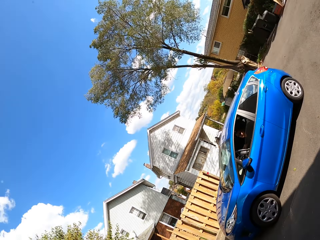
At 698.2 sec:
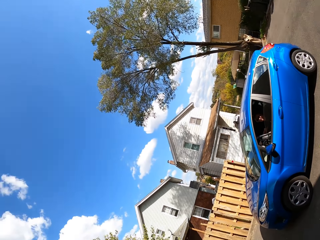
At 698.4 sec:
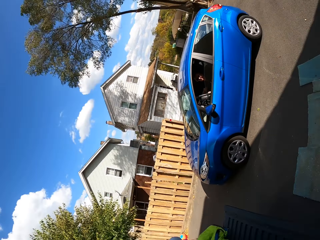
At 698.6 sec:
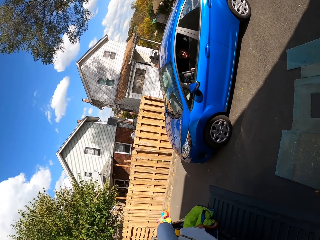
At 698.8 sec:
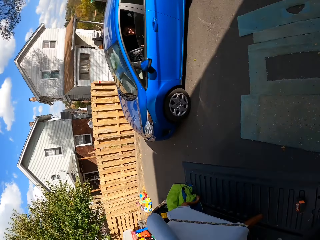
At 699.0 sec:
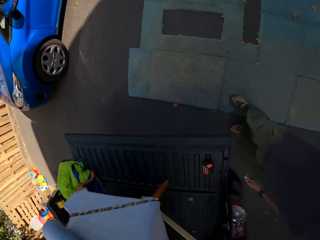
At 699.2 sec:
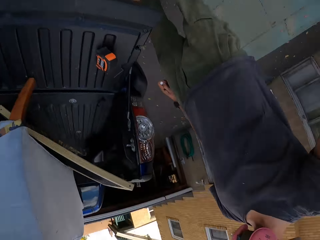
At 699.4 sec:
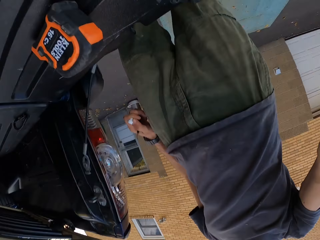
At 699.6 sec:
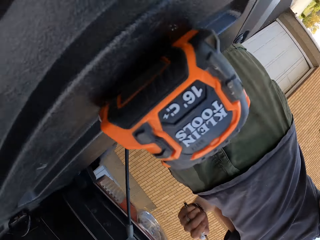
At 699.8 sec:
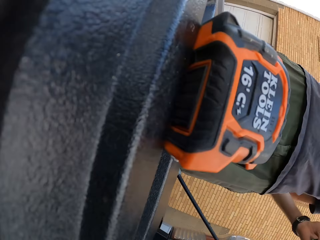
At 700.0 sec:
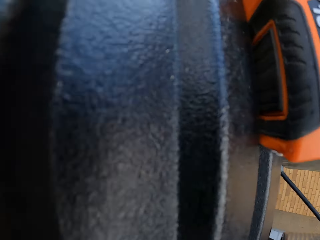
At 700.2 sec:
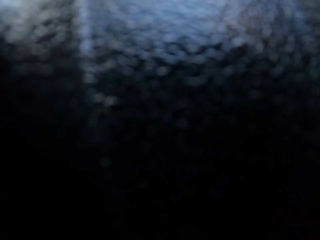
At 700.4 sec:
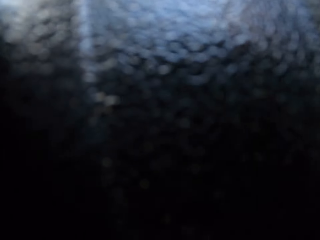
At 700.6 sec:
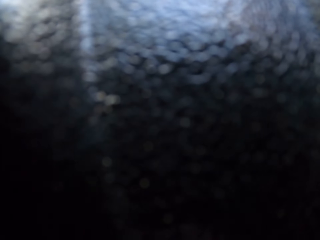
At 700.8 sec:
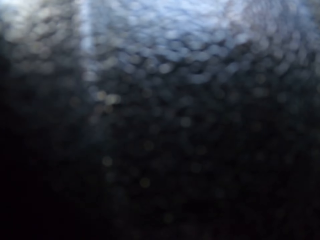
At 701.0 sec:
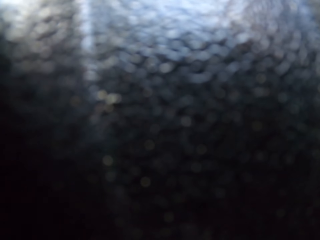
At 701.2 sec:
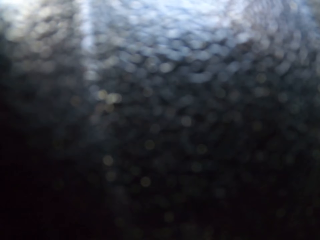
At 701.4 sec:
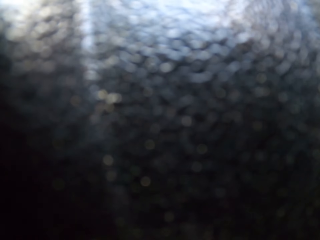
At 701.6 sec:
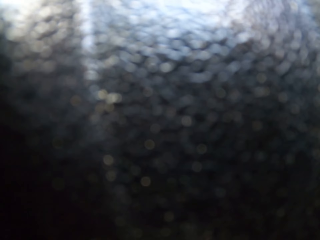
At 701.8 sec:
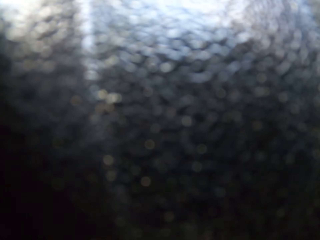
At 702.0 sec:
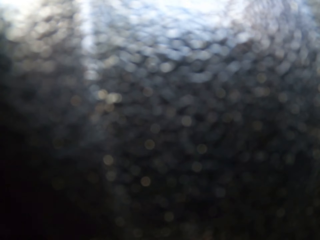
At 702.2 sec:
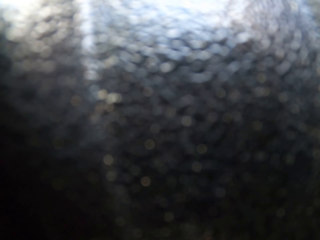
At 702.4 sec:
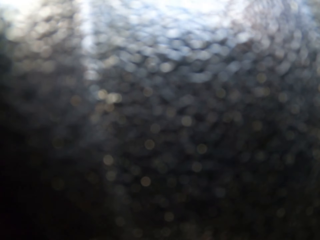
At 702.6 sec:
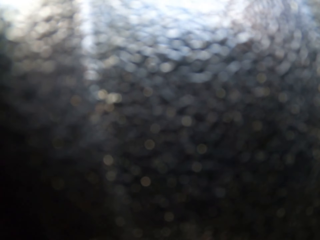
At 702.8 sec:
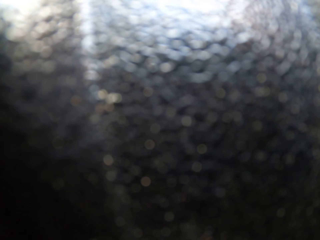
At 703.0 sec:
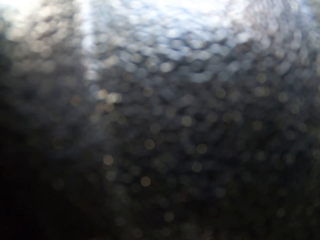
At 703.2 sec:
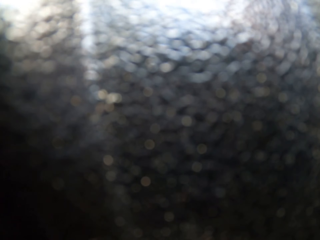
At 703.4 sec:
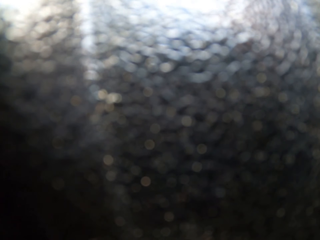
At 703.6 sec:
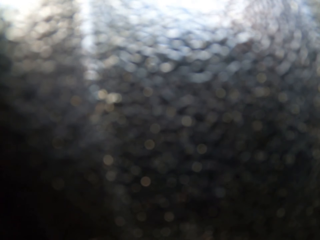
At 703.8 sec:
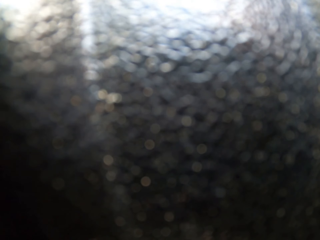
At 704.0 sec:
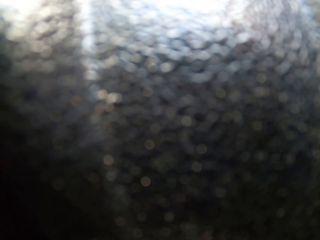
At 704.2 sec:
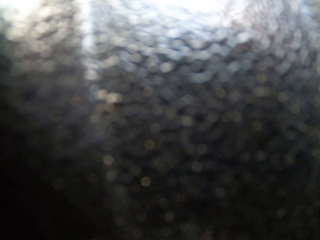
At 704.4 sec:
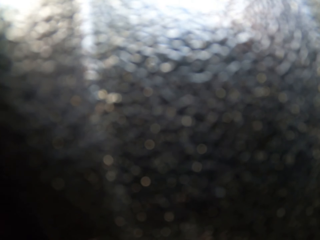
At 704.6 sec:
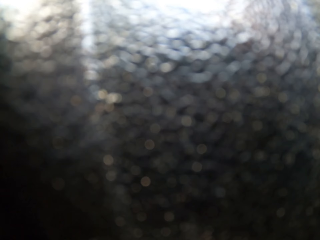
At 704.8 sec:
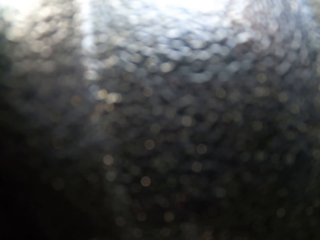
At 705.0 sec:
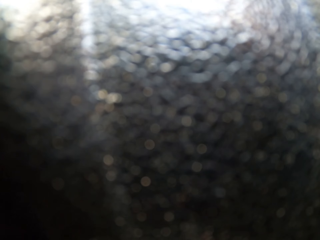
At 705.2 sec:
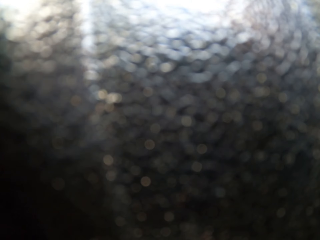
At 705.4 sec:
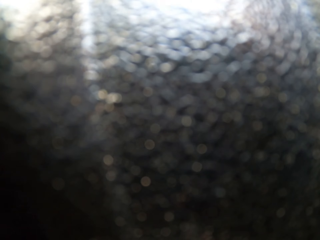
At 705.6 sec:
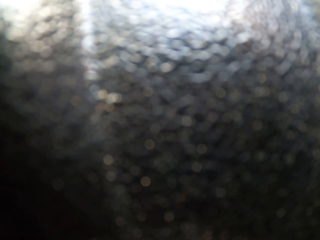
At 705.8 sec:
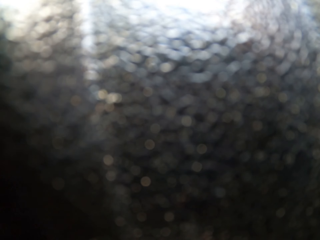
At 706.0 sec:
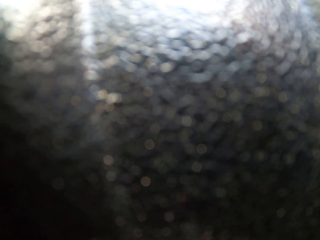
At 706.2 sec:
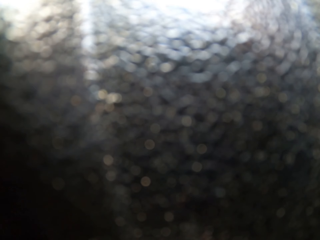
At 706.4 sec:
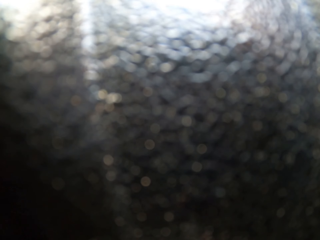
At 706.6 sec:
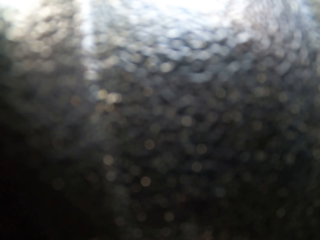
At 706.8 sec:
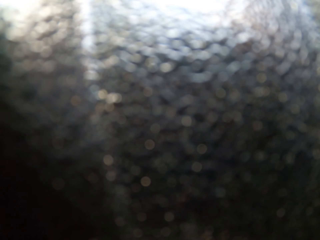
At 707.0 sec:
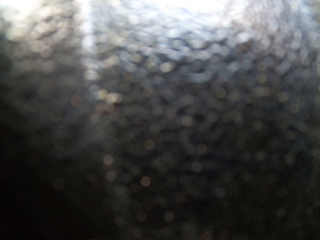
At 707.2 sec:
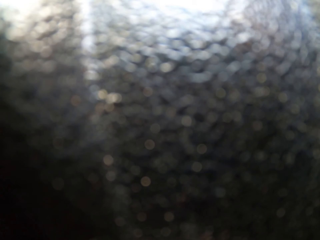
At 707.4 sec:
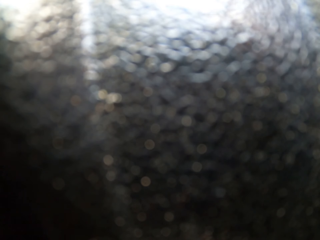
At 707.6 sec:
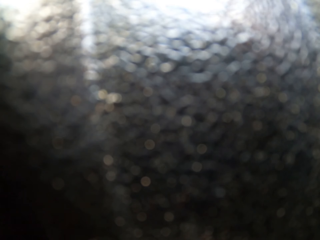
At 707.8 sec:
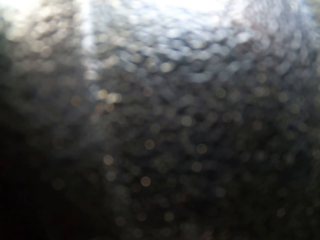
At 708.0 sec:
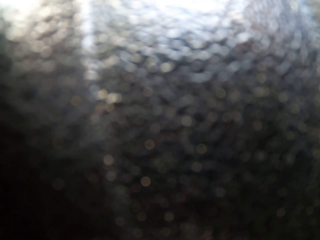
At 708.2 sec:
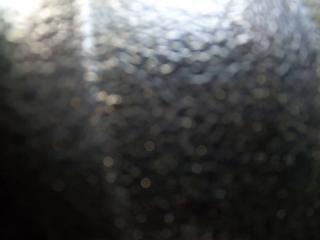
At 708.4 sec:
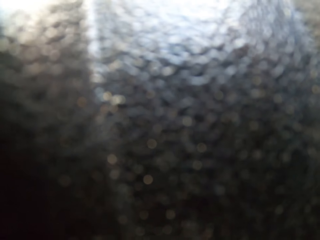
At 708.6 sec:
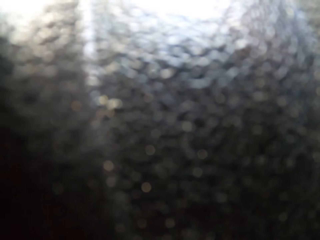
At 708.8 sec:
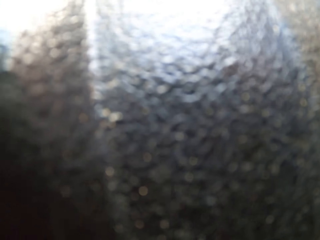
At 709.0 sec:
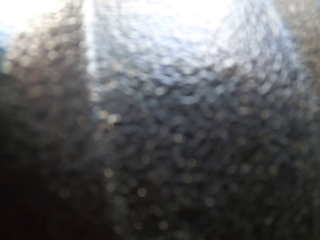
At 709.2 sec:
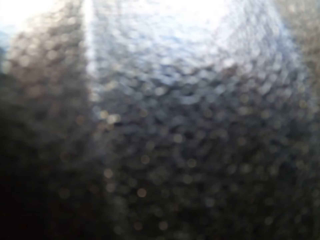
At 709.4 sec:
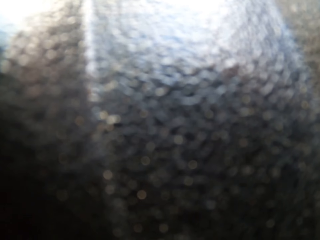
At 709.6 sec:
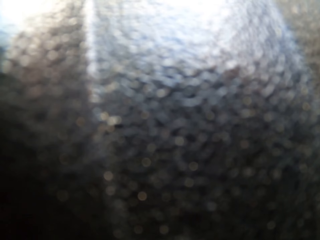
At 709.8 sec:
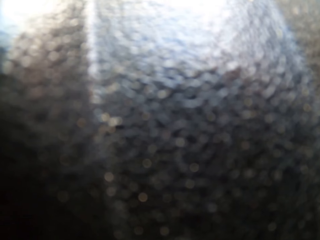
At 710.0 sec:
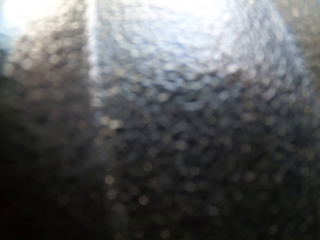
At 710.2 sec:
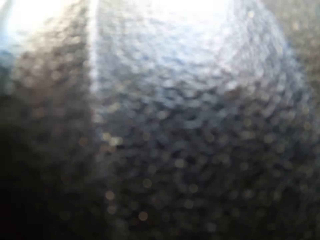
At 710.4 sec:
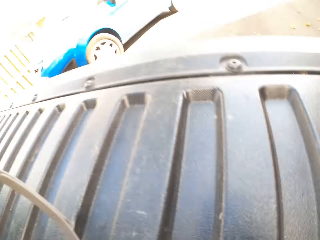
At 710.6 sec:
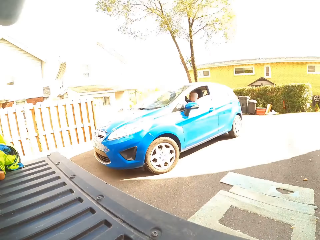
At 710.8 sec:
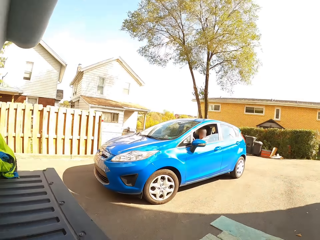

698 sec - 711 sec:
The camera wearer removes the head camera with his right hand. He places the camera on the car.
